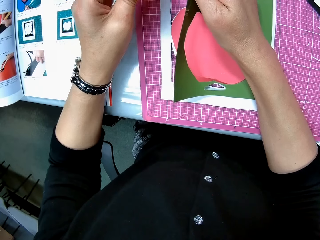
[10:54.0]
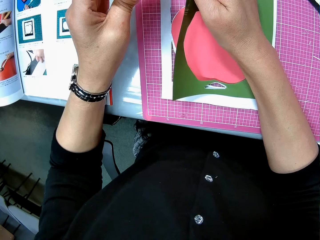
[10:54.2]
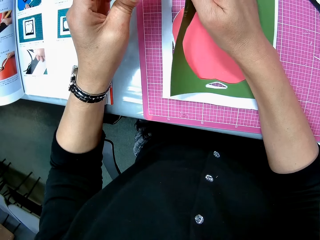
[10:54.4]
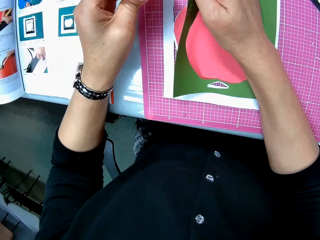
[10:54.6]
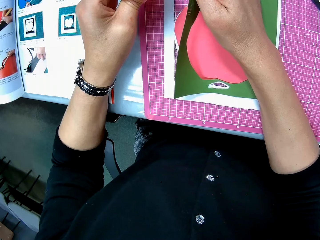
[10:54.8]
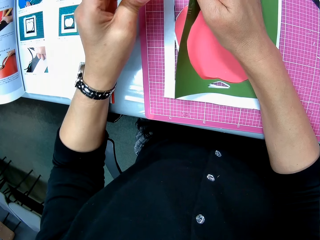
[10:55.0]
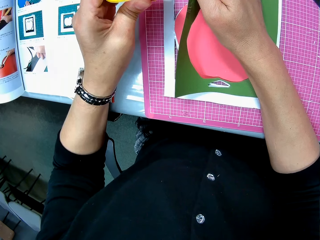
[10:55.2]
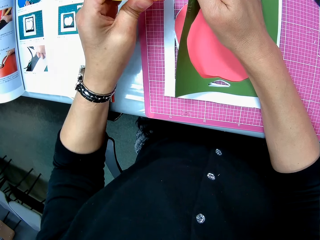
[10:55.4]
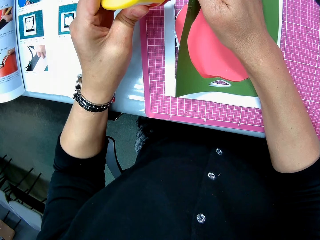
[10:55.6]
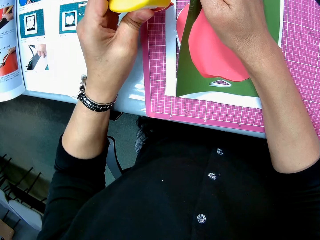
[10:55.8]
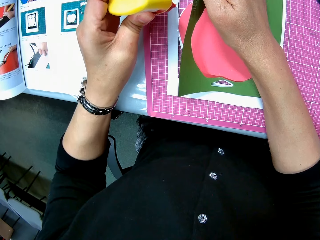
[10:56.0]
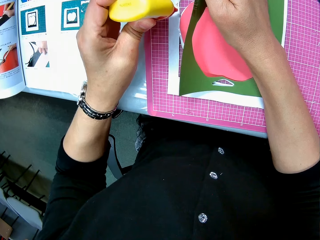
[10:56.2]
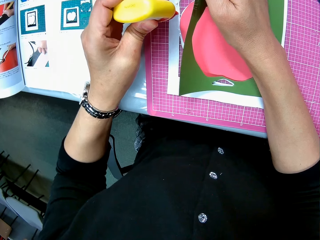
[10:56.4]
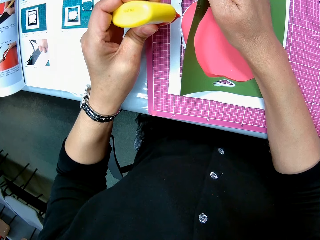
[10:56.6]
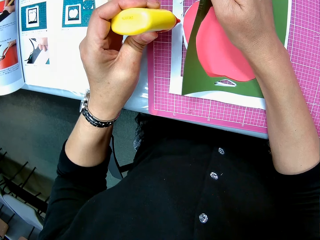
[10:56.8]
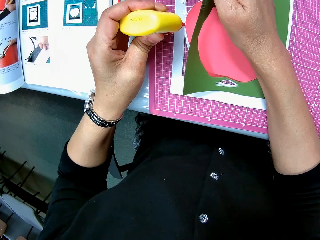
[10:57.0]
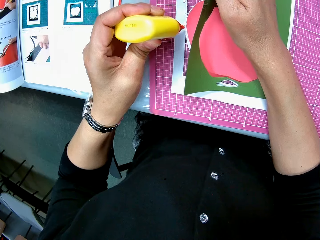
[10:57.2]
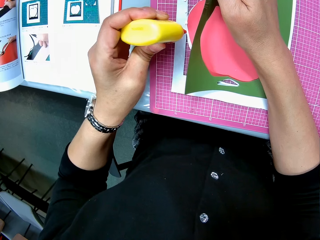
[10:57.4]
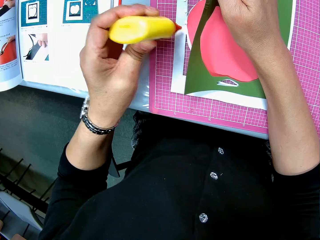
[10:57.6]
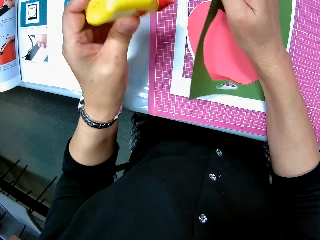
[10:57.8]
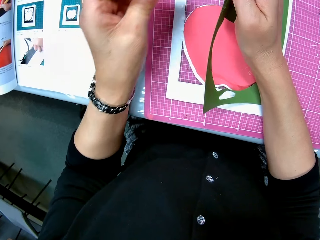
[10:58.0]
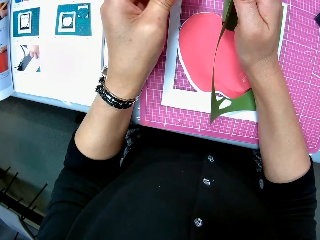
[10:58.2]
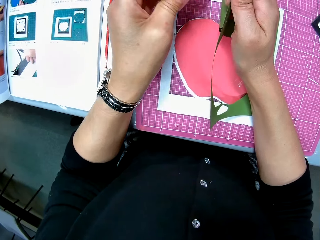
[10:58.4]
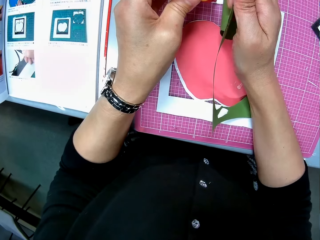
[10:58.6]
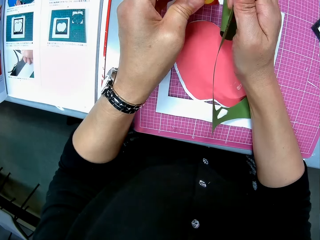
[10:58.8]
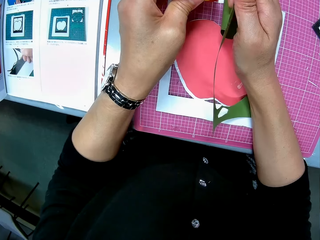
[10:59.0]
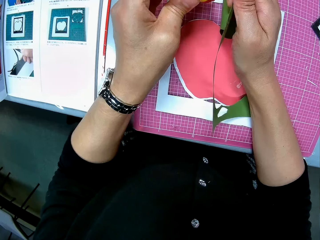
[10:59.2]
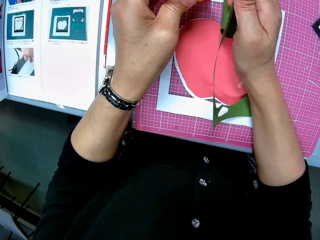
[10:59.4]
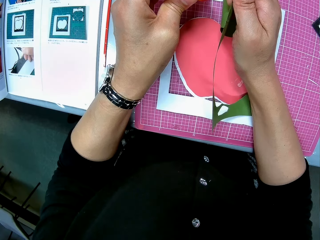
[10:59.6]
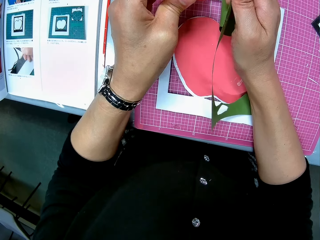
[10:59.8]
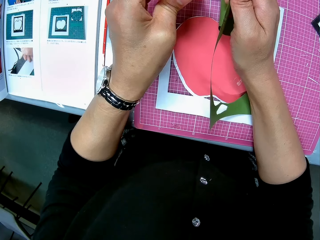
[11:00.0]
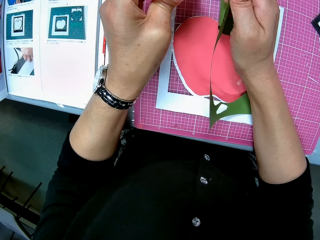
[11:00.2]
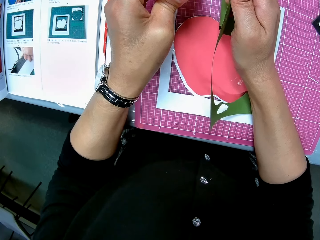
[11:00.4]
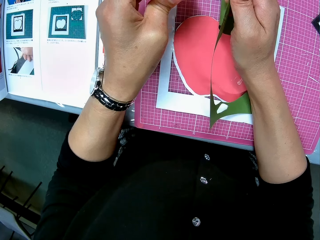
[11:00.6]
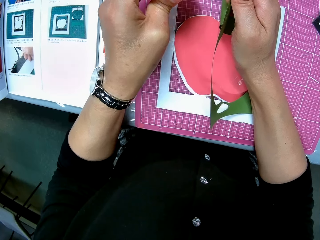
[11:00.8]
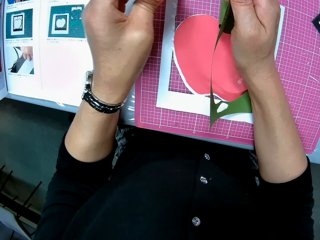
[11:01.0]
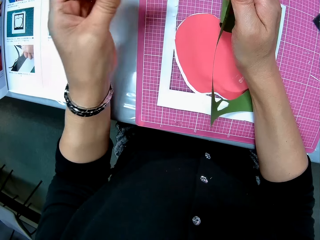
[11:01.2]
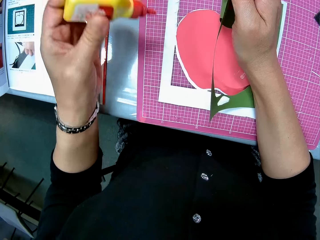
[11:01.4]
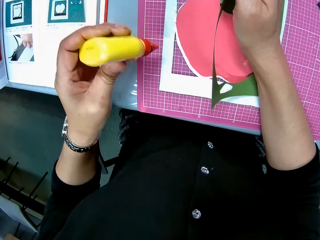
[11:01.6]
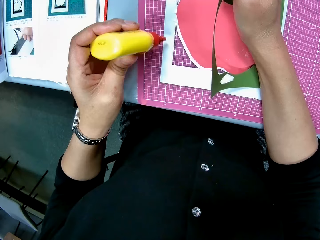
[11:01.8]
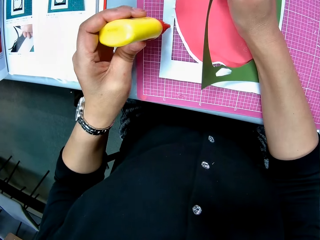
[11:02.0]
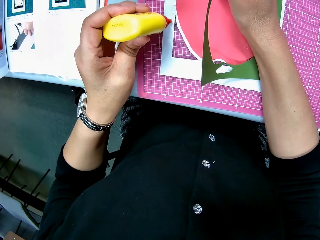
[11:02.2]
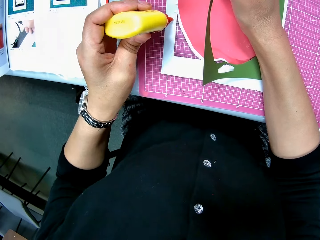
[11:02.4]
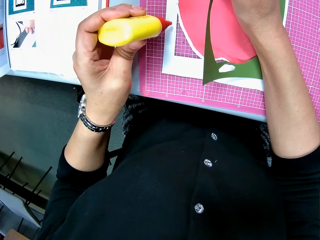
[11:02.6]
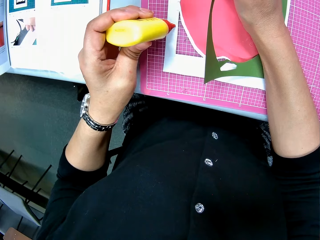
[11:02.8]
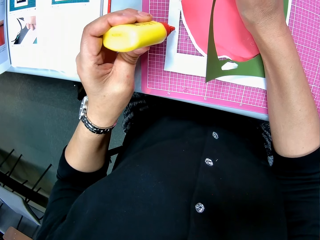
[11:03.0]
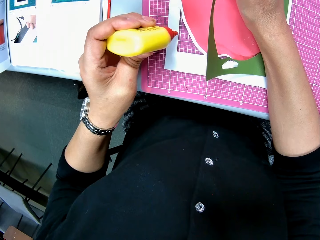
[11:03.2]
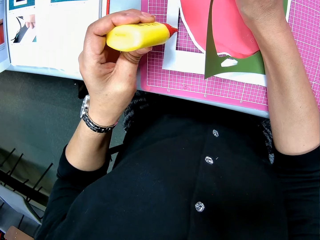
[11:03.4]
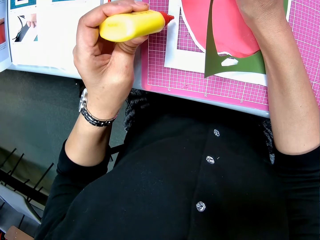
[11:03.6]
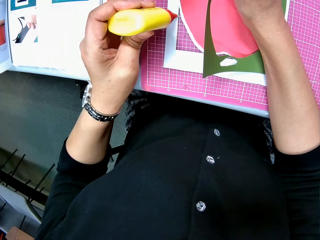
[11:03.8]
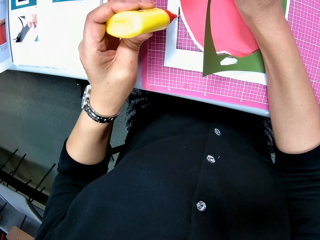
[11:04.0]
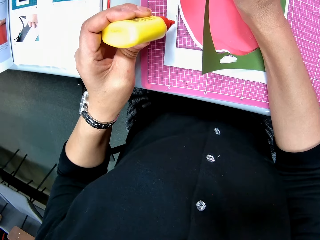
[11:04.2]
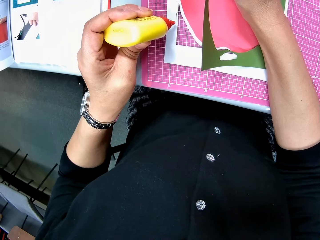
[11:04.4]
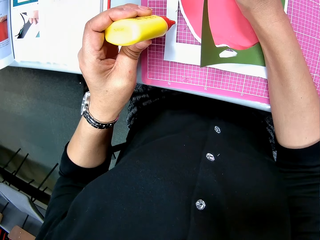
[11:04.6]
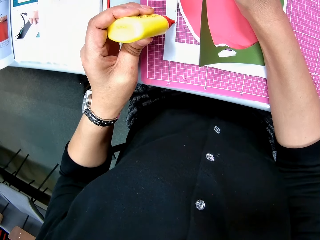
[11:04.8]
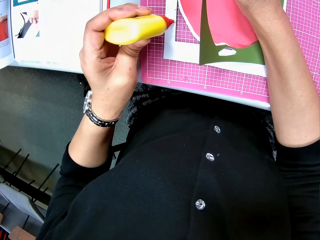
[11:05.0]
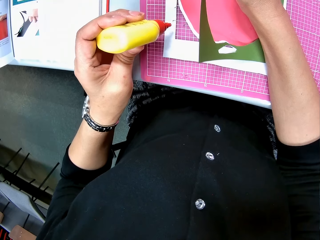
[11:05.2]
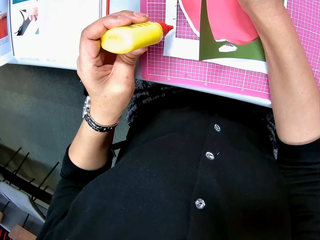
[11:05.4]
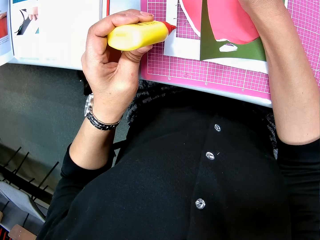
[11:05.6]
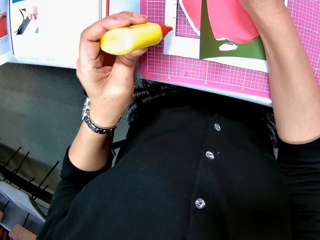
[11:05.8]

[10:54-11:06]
The camera wearer applies the glue on the art paper under the green art paper.

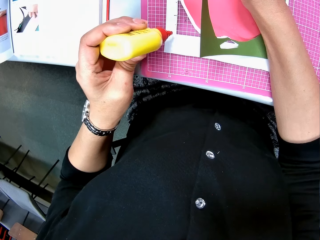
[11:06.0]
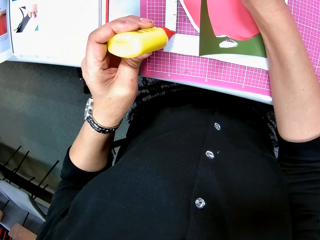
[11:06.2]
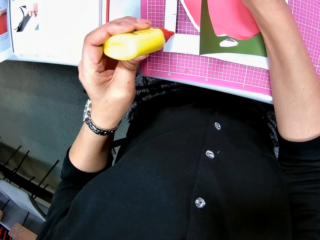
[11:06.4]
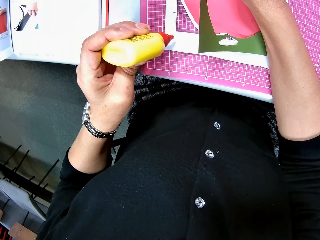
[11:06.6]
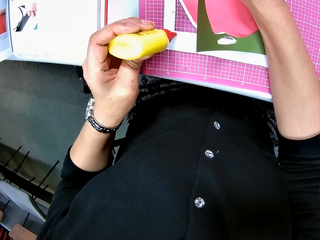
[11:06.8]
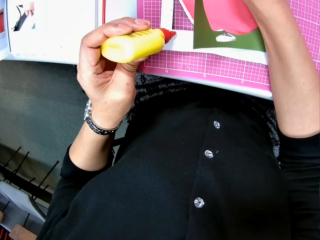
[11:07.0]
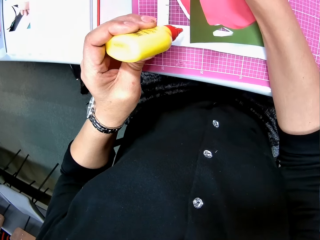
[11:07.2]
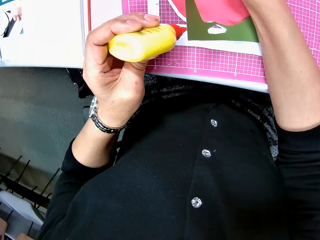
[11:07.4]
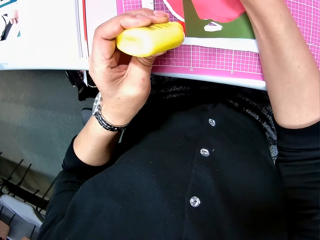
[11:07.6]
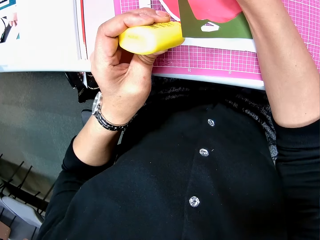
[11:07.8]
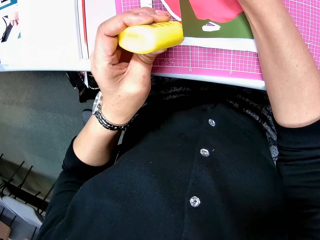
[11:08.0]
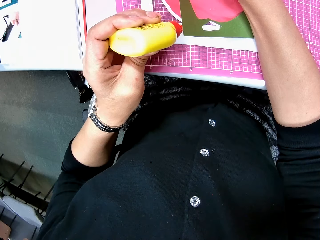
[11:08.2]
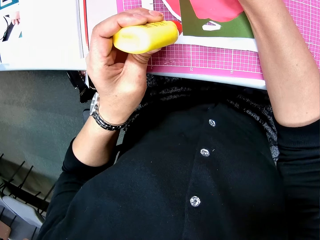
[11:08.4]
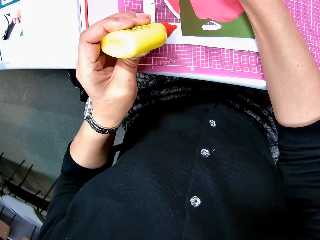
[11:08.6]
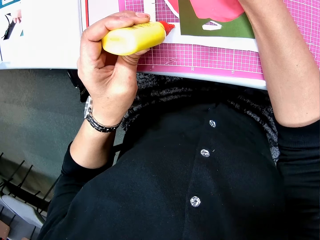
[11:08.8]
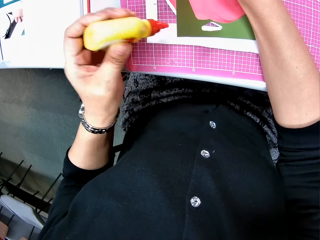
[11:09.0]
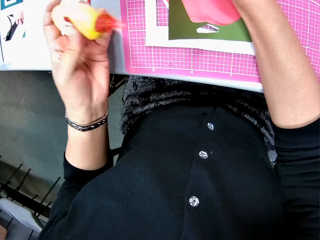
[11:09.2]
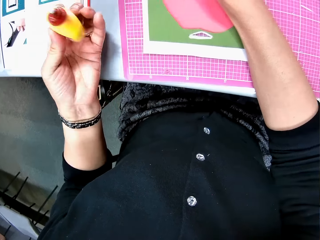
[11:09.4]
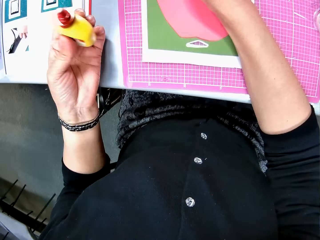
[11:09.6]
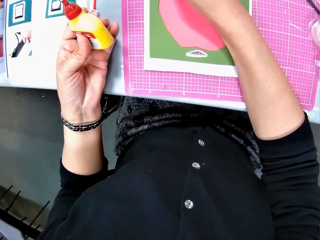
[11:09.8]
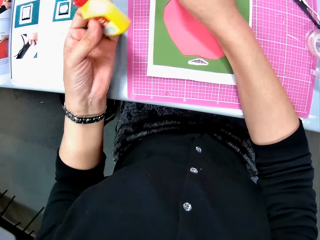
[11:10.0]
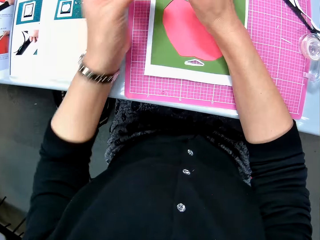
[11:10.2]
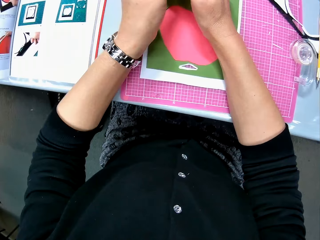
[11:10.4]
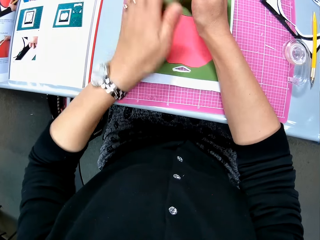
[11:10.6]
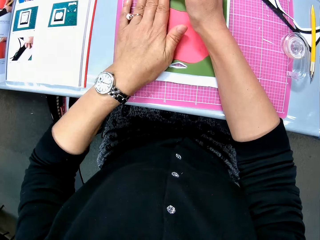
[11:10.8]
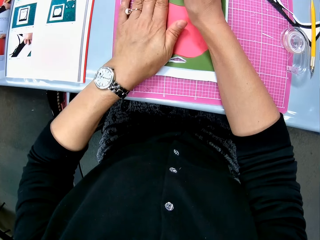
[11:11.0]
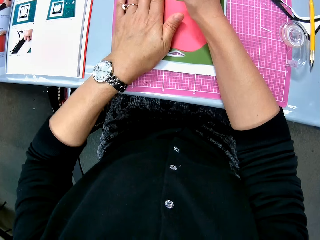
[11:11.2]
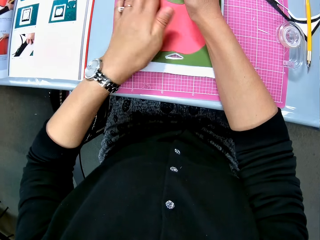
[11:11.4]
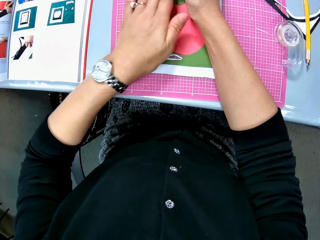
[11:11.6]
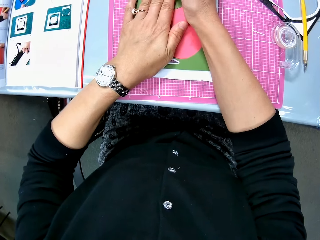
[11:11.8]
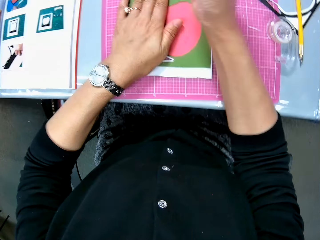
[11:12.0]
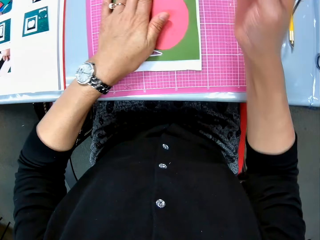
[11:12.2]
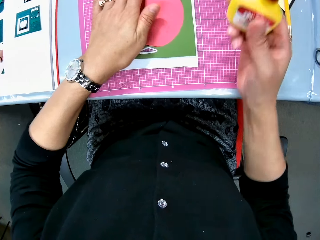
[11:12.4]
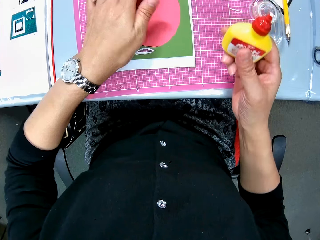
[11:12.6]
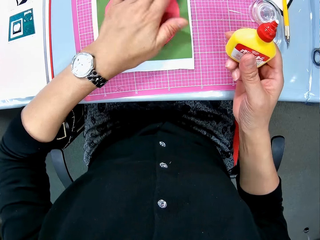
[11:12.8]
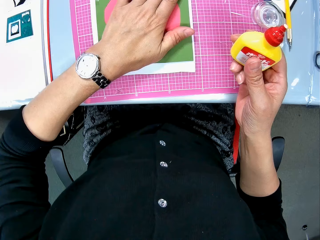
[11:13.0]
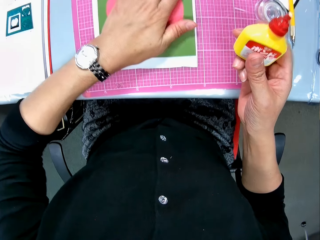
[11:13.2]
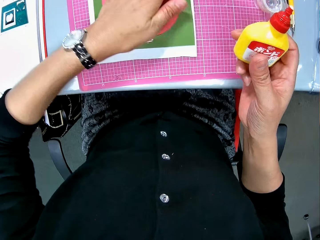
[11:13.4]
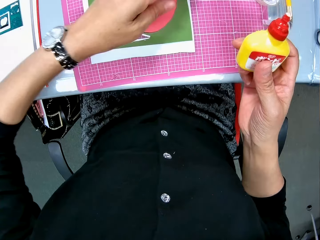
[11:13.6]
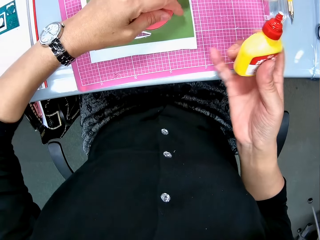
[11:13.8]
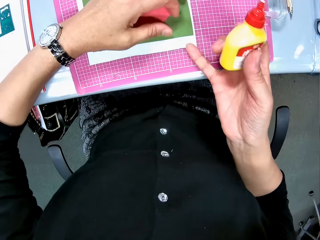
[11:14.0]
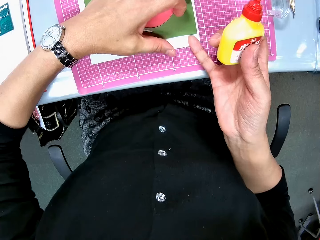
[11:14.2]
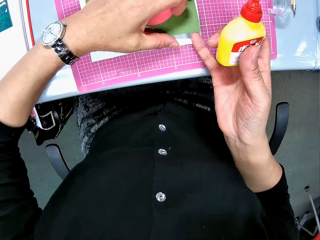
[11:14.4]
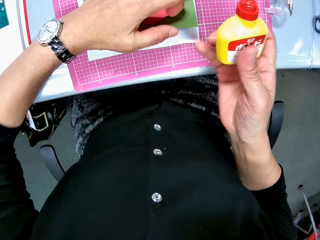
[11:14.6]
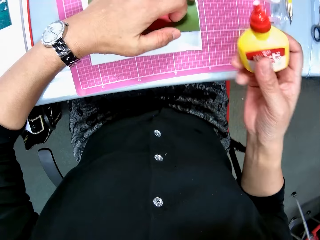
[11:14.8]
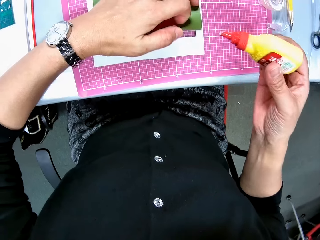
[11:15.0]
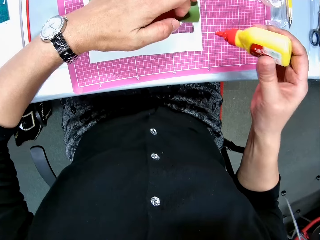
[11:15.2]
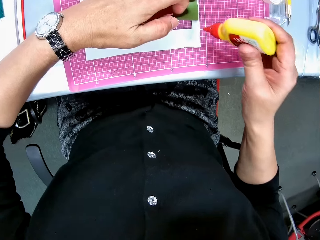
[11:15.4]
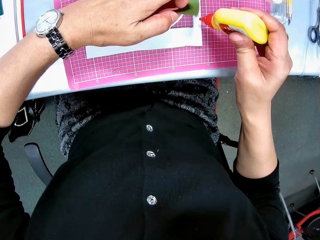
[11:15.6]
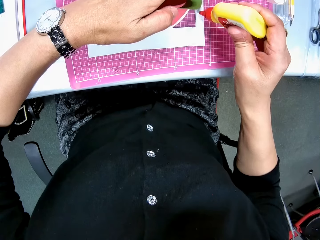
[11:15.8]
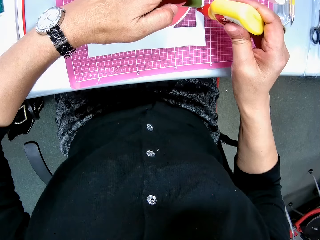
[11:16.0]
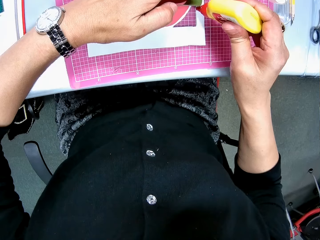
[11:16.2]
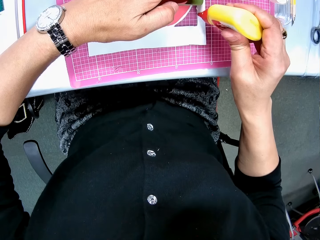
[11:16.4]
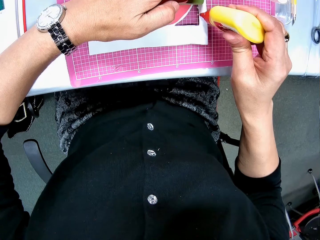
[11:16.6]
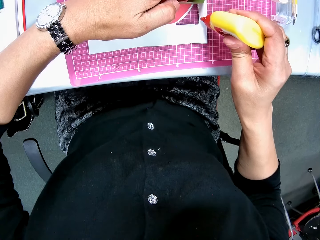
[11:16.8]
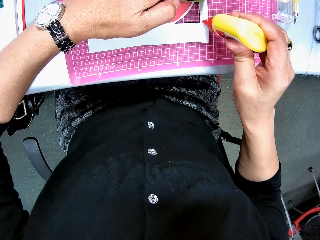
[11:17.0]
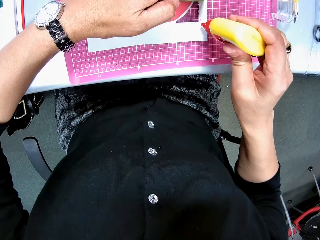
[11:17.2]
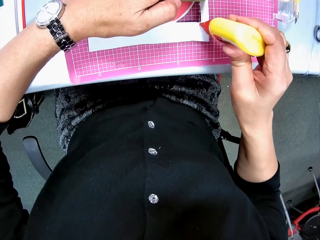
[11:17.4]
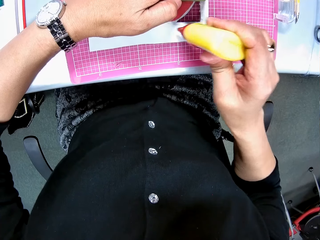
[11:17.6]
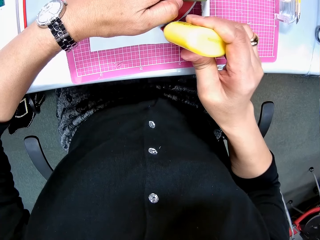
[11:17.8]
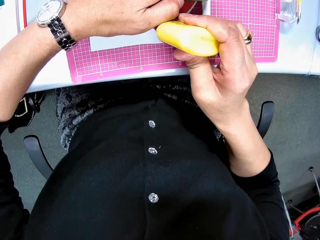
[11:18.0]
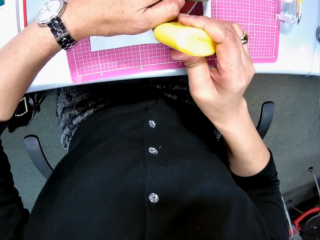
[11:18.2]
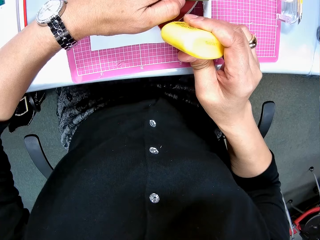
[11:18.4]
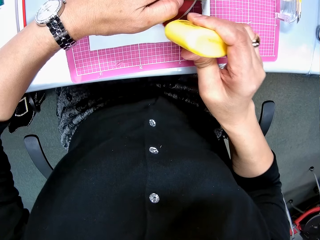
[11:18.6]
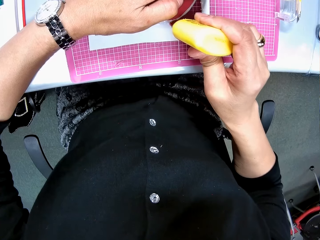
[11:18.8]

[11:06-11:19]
The camera wearer drops the green art paper. She passes the glue from her left hand to her right hand. She applies pressure on the green art paper with her left hand. She lifts the bottom right part of the green art paper. She applies the glue on the art paper under the green art paper.
